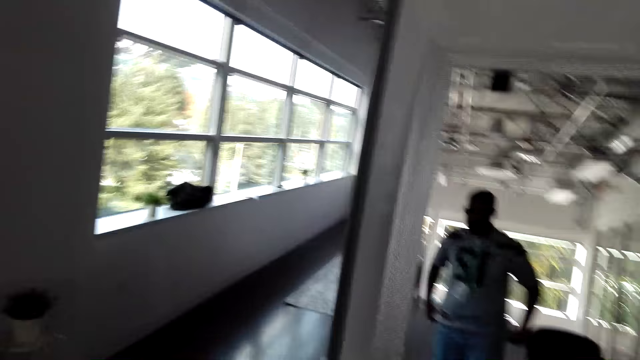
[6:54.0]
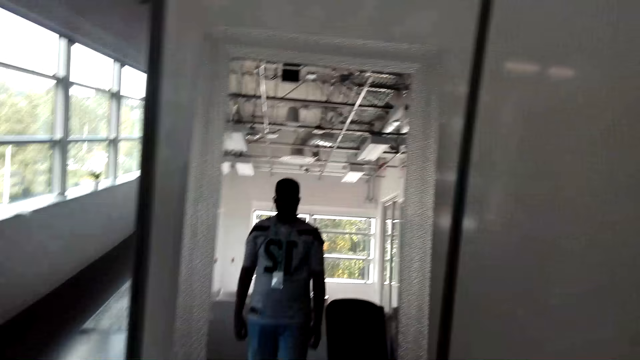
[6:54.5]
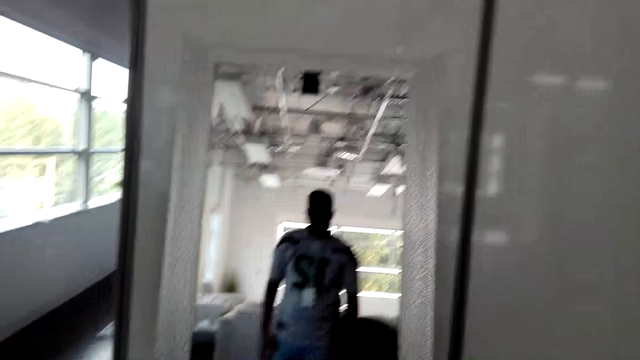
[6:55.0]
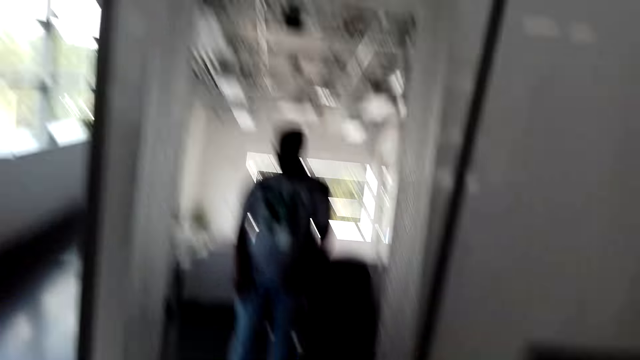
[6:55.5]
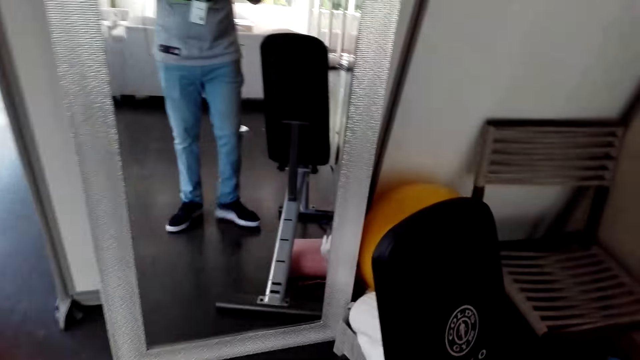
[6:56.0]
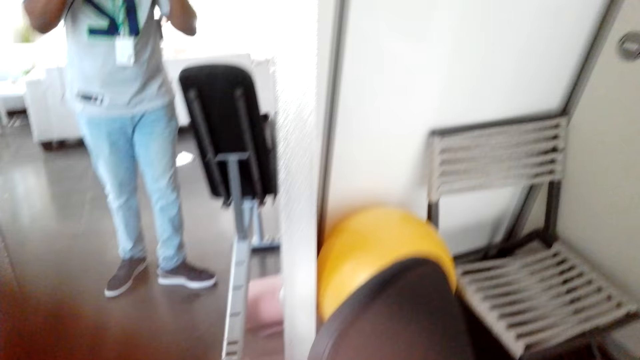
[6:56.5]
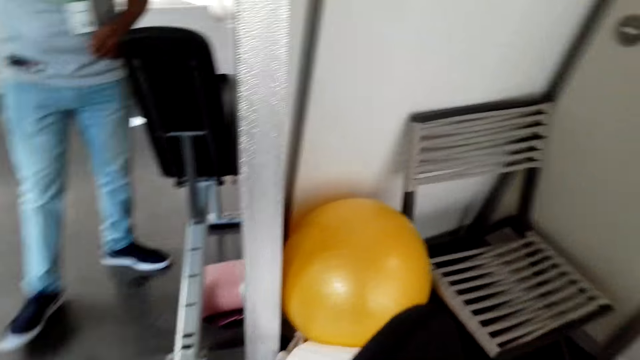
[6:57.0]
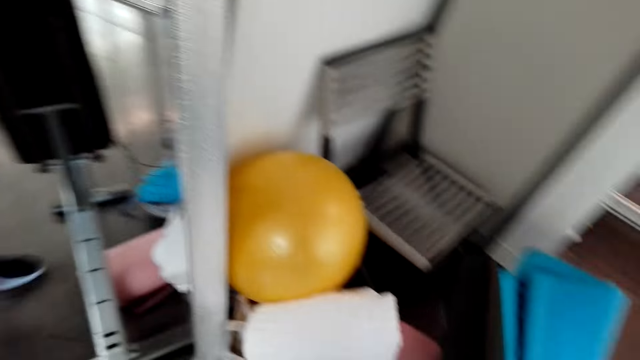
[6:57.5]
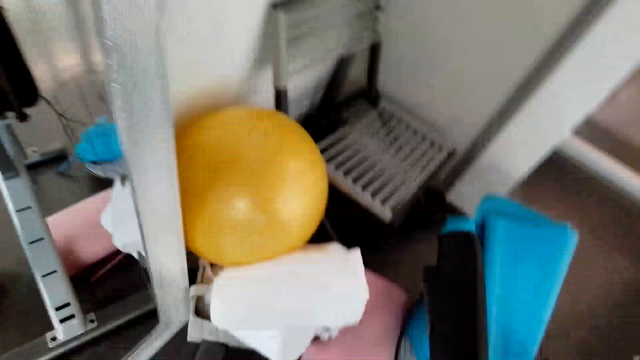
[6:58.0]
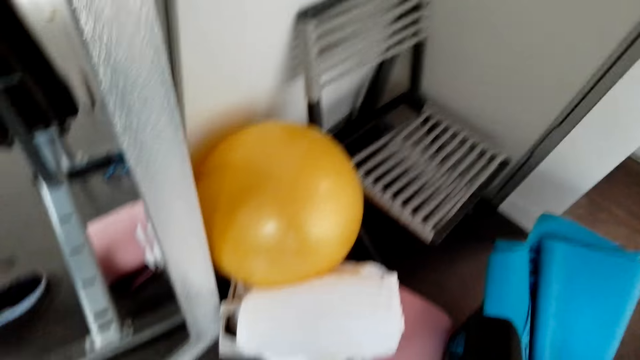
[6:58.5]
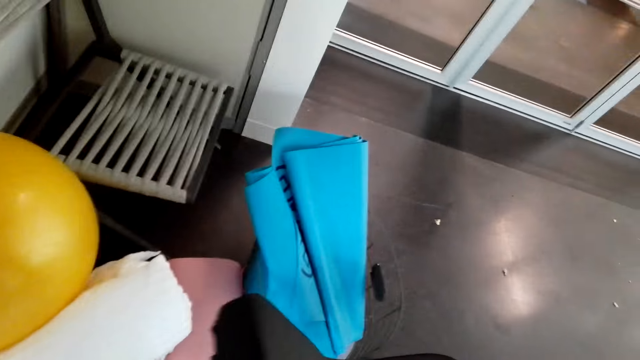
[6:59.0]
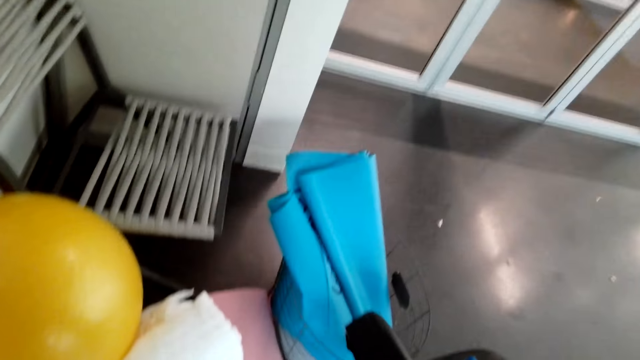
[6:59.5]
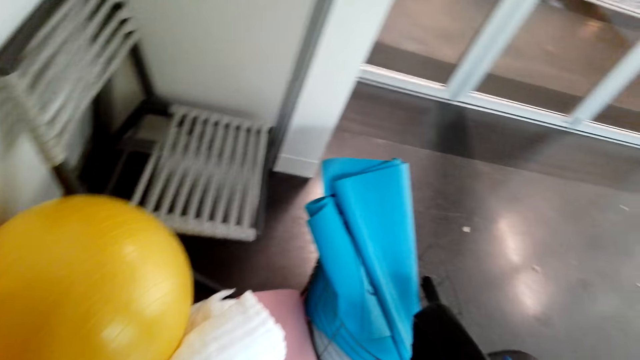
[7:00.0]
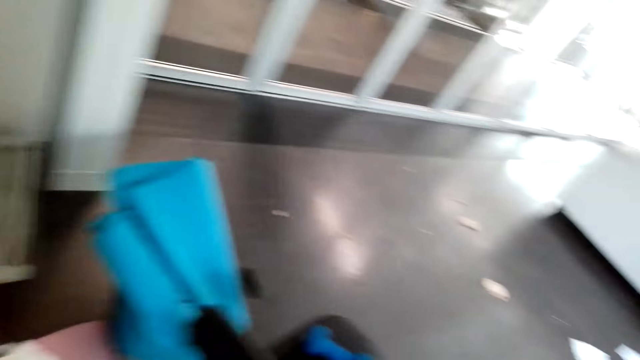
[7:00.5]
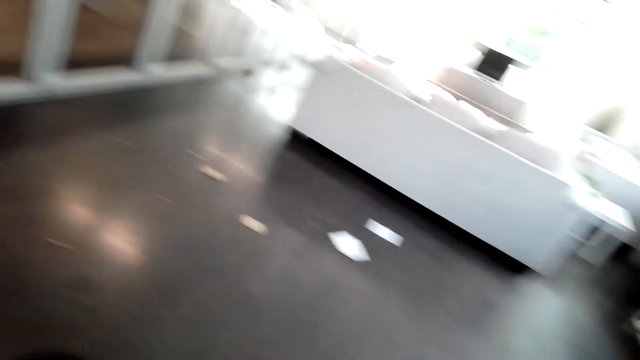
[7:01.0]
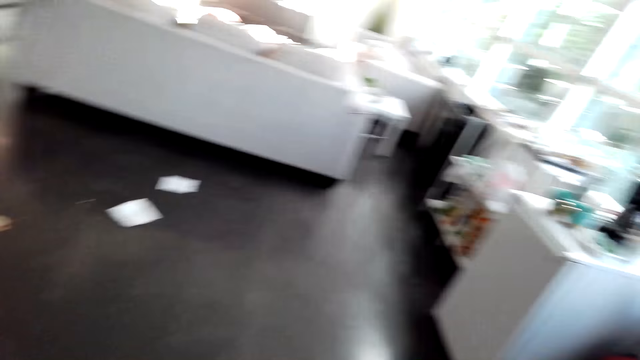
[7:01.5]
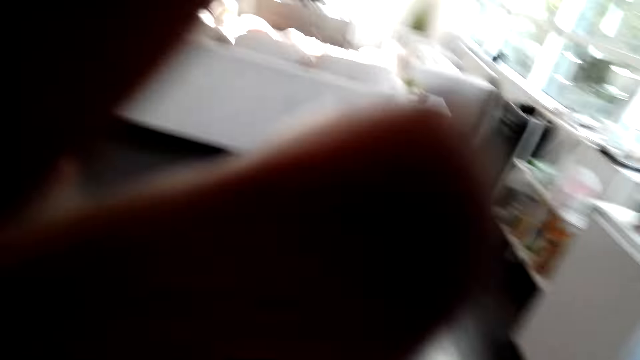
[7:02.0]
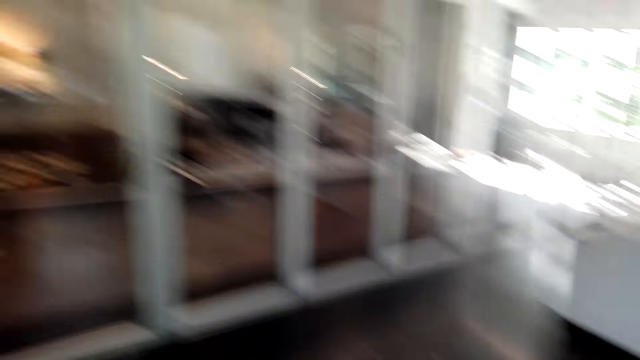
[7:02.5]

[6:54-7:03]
The camera wearer looks around in the house.

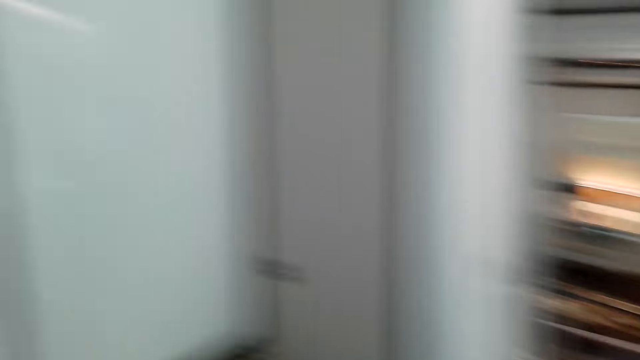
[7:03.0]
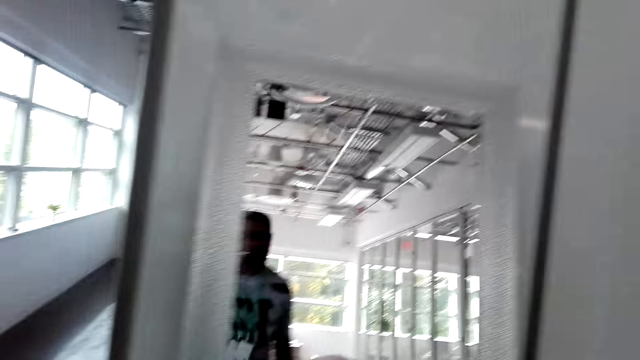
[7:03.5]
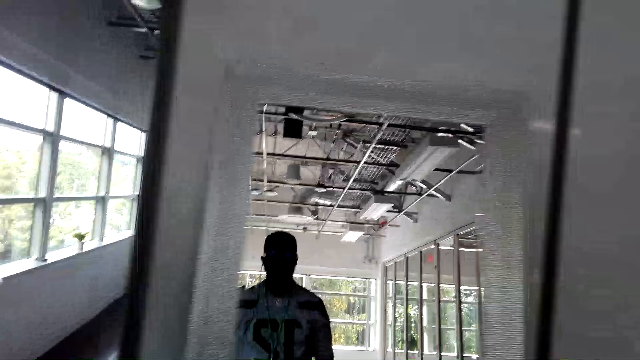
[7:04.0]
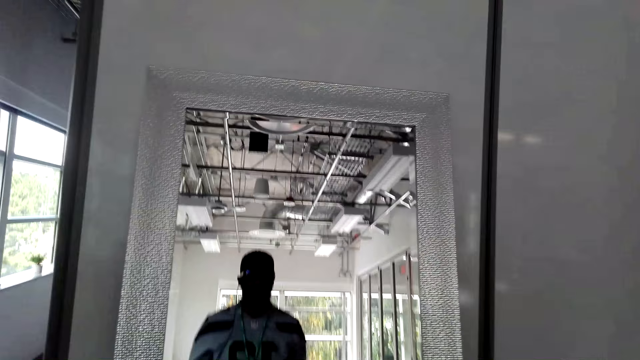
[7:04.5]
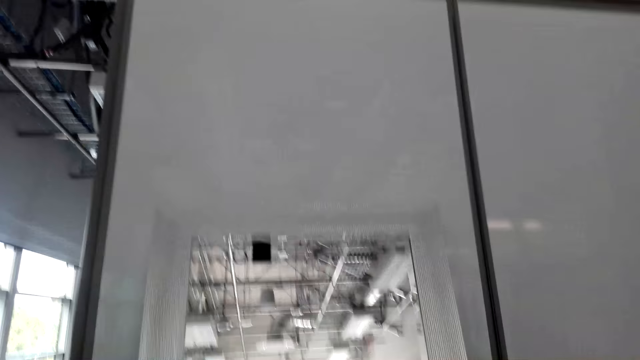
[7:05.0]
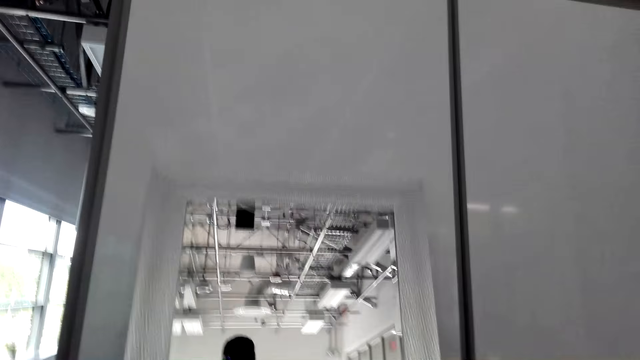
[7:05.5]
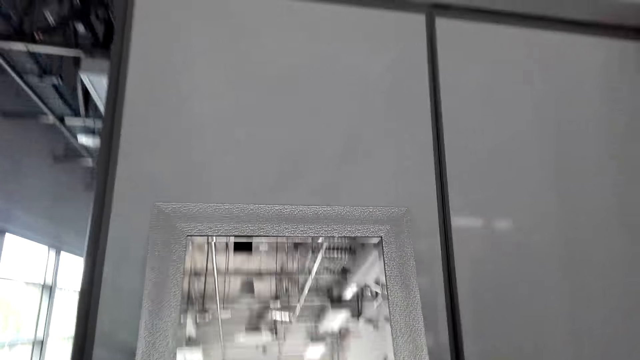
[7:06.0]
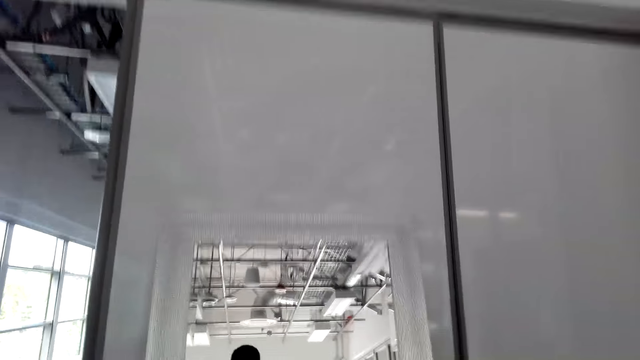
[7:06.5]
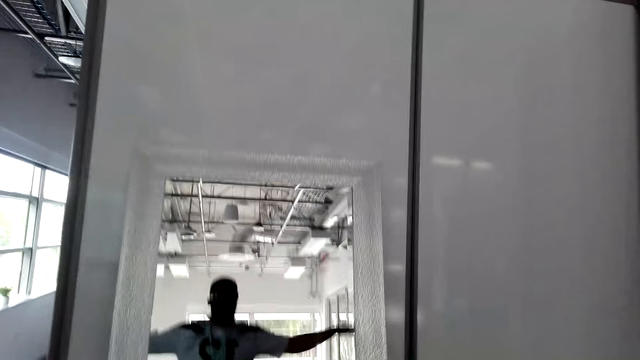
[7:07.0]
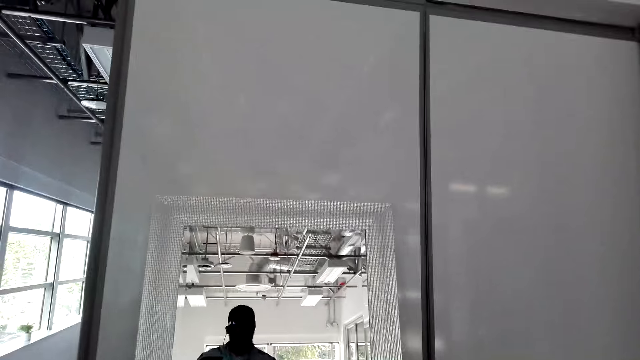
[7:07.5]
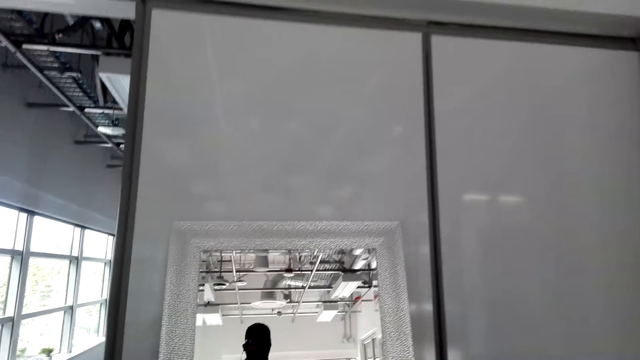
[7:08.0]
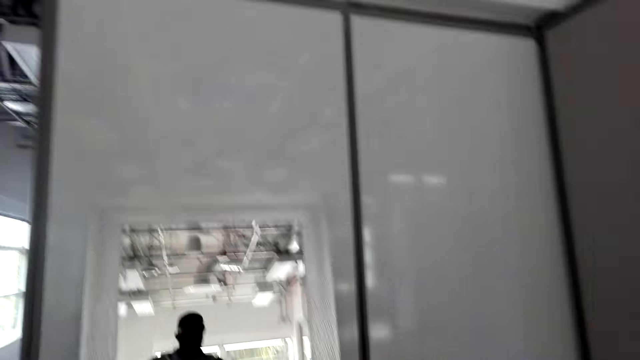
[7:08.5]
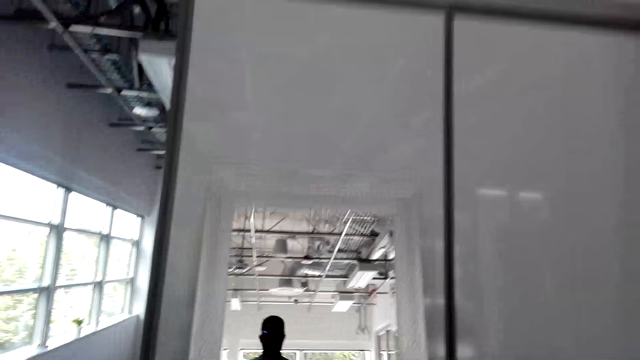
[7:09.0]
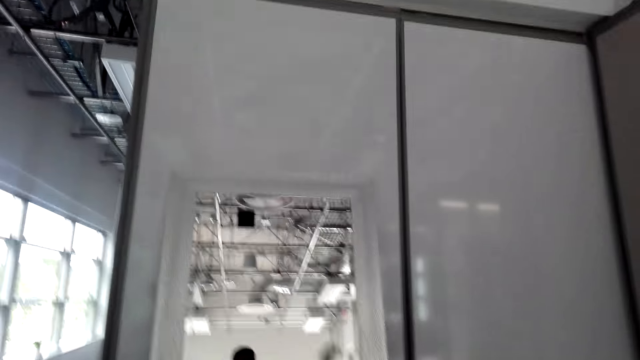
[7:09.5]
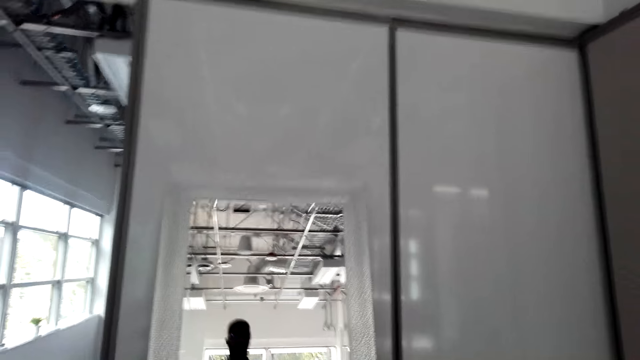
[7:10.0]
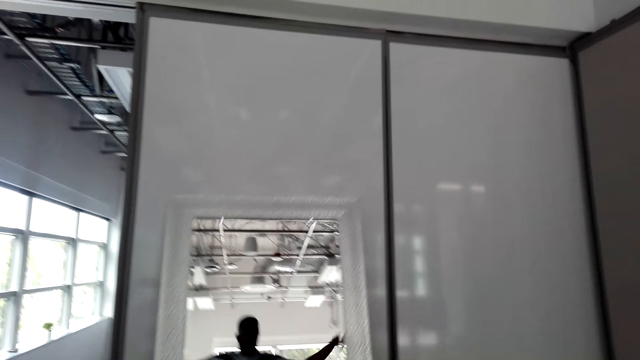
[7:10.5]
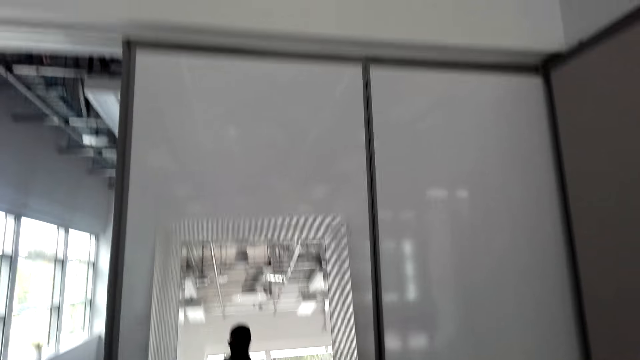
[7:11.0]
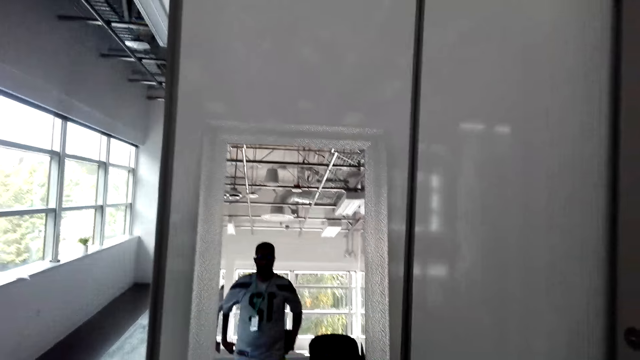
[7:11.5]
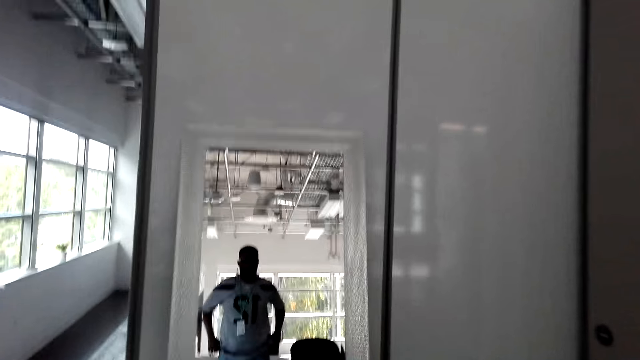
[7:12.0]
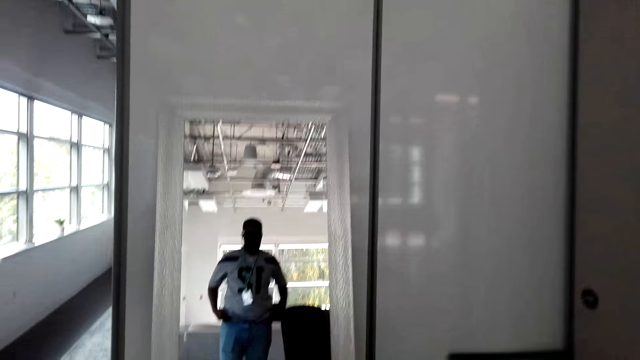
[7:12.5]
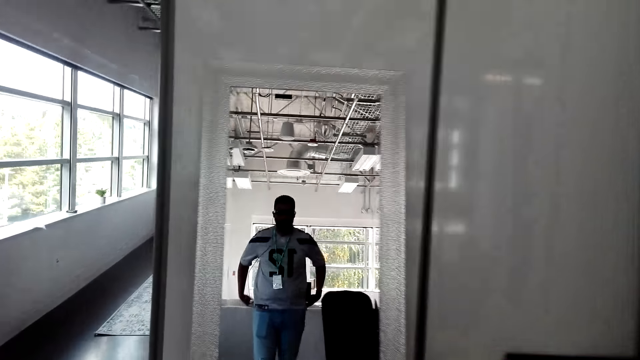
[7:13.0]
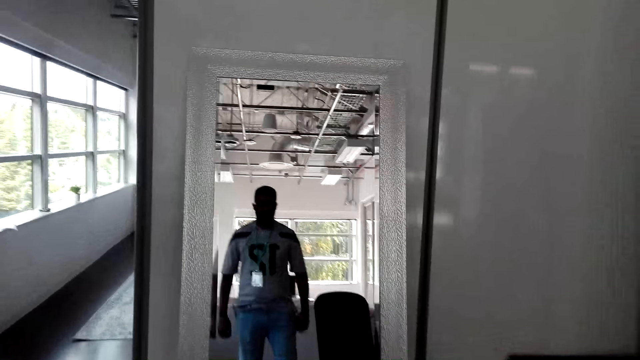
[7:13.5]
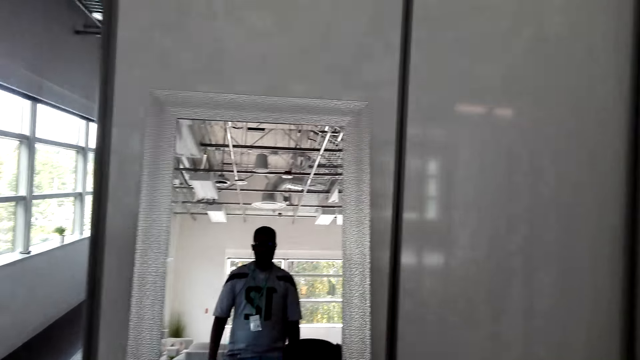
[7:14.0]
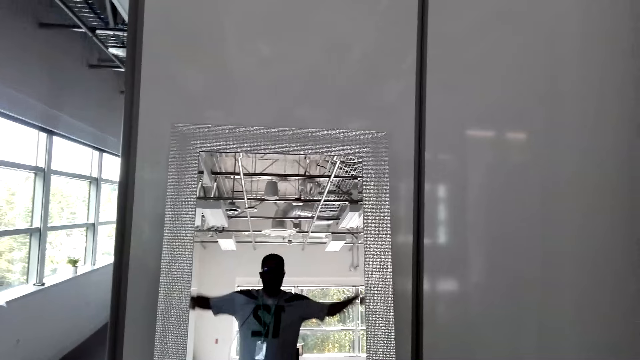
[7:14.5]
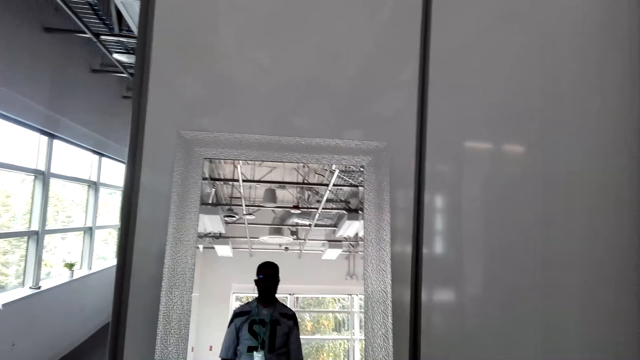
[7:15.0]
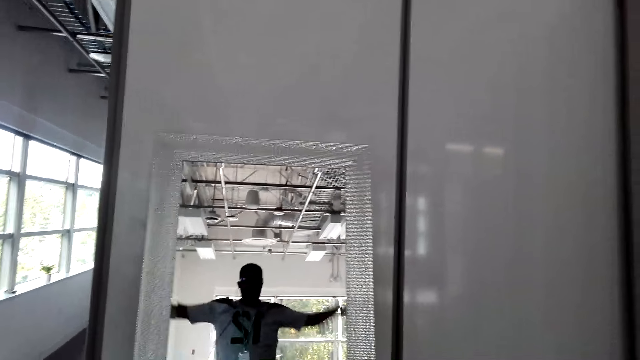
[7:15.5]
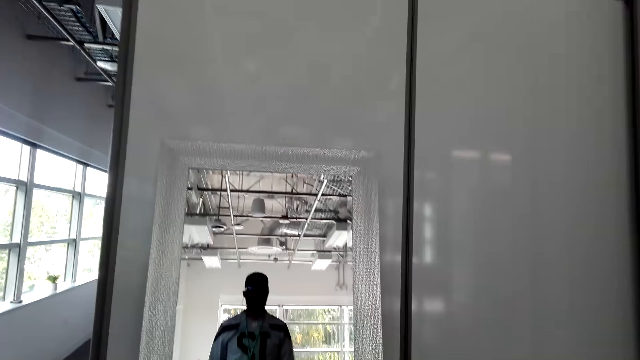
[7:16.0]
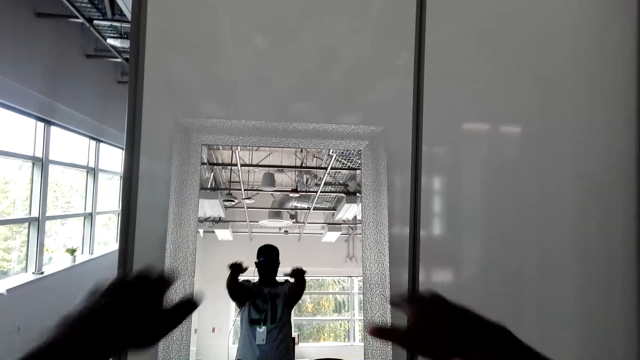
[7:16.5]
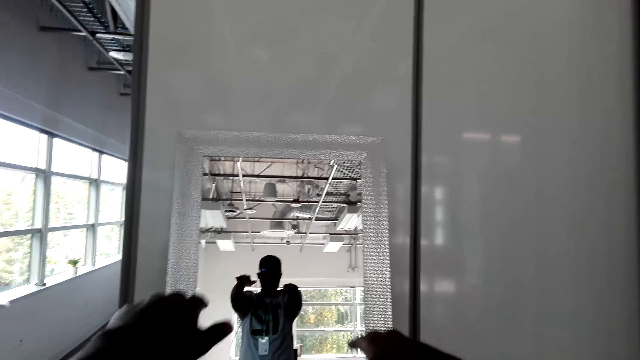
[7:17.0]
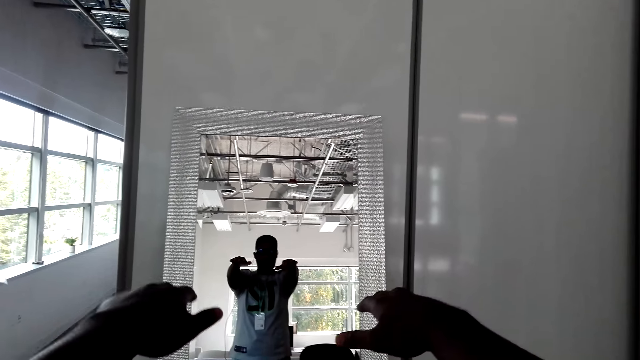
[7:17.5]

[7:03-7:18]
The camera wearer jumps. They adjust the cloth in front of the mirror. They lift hands up.
